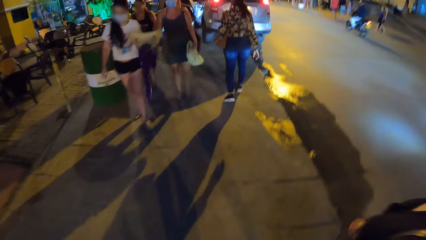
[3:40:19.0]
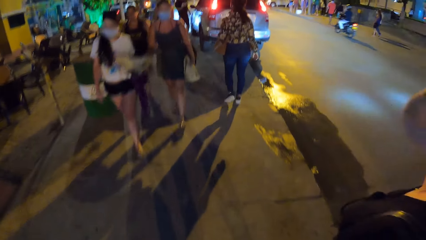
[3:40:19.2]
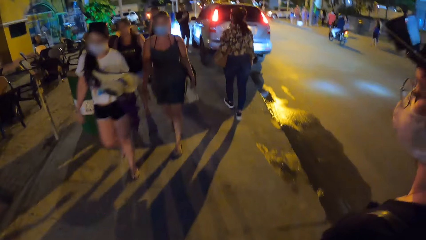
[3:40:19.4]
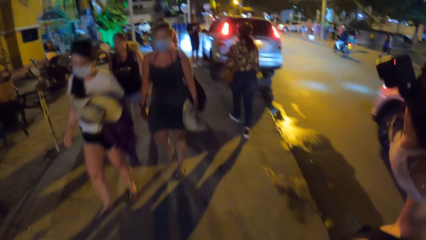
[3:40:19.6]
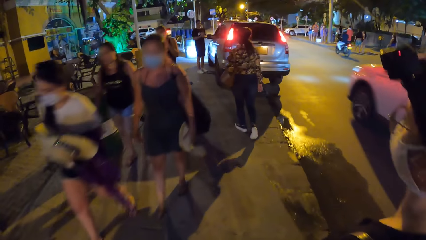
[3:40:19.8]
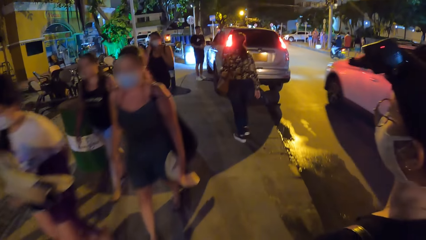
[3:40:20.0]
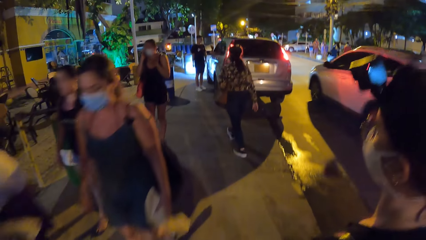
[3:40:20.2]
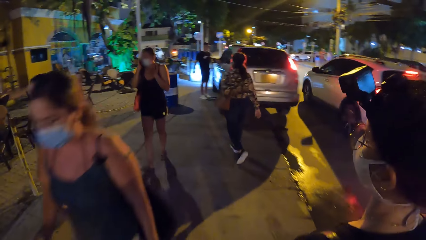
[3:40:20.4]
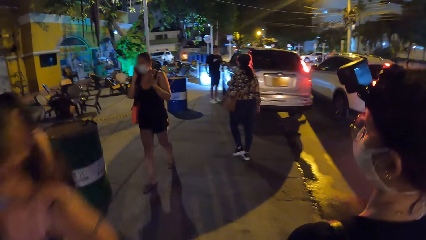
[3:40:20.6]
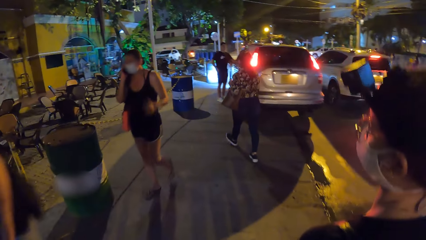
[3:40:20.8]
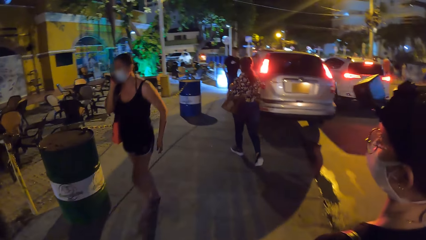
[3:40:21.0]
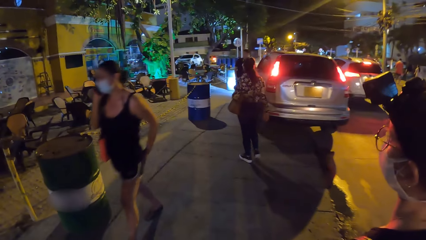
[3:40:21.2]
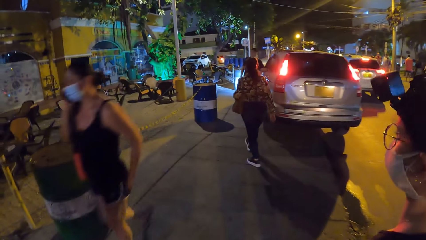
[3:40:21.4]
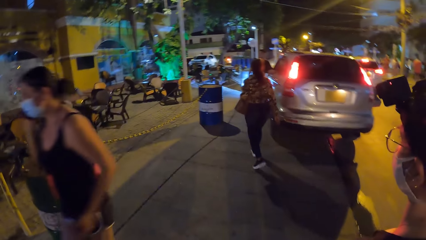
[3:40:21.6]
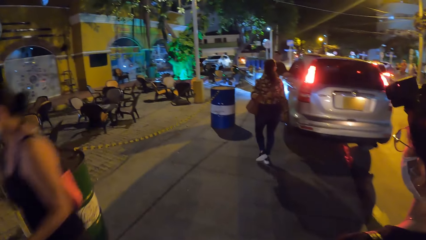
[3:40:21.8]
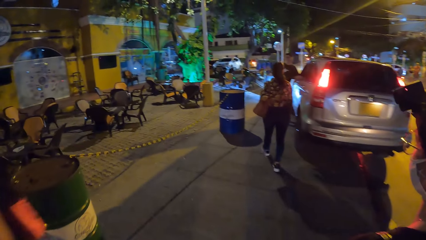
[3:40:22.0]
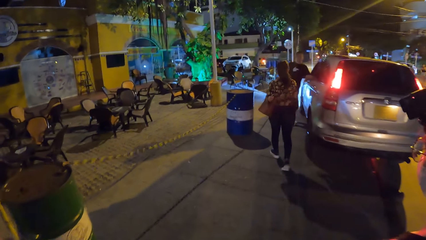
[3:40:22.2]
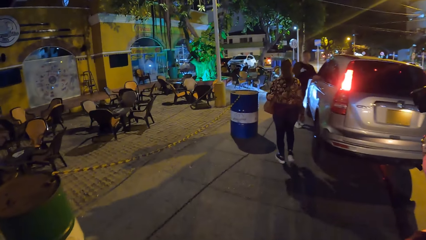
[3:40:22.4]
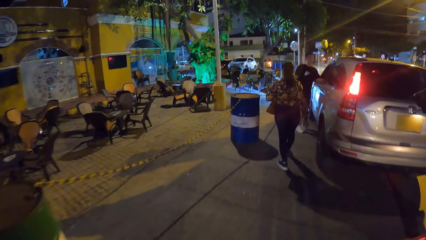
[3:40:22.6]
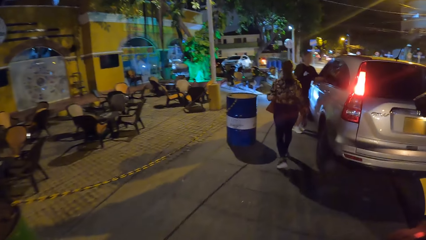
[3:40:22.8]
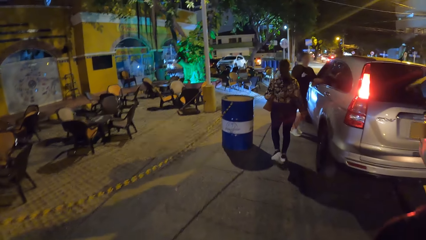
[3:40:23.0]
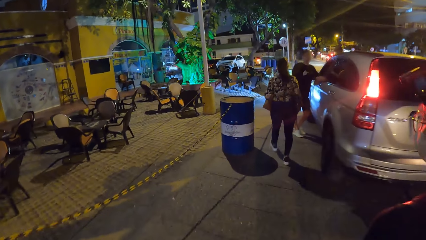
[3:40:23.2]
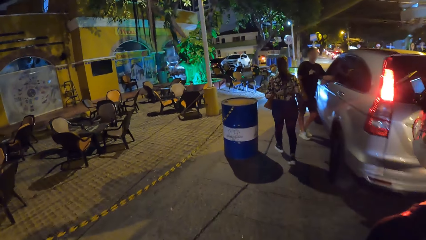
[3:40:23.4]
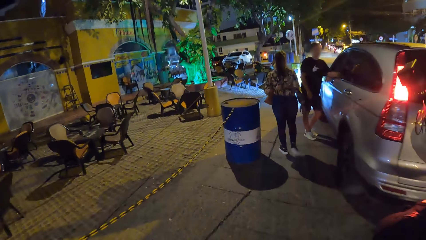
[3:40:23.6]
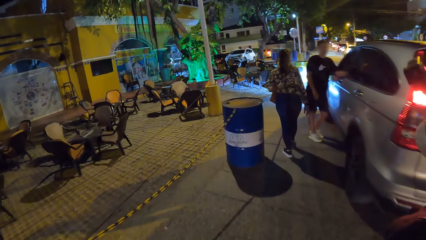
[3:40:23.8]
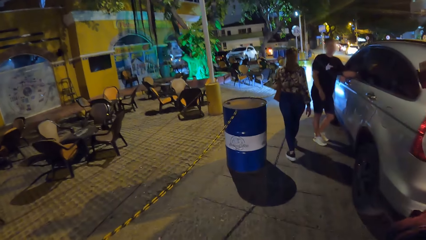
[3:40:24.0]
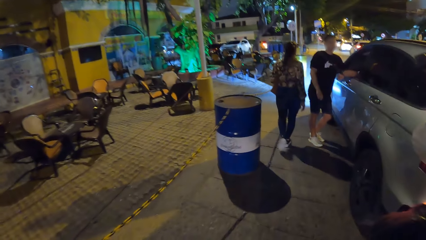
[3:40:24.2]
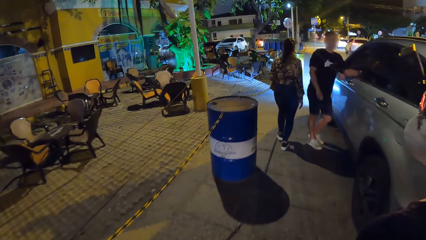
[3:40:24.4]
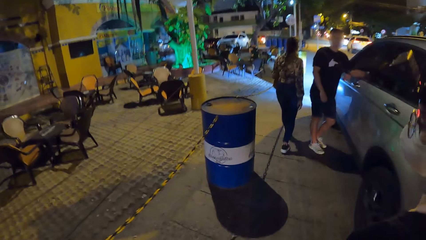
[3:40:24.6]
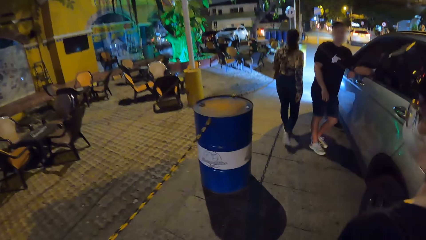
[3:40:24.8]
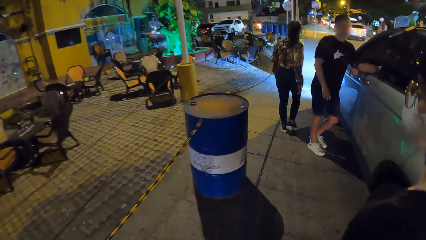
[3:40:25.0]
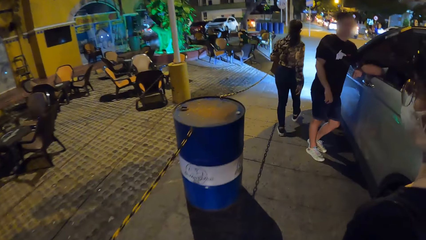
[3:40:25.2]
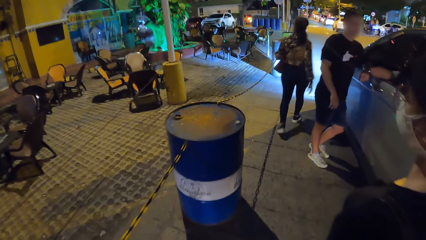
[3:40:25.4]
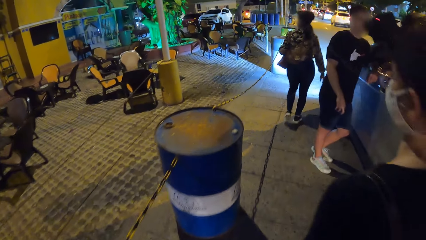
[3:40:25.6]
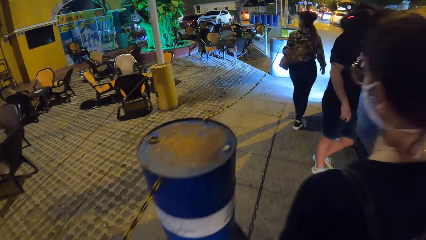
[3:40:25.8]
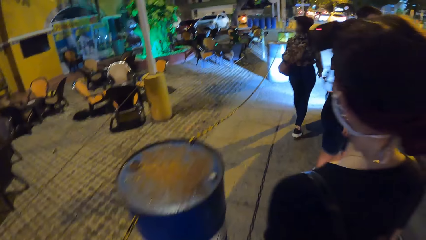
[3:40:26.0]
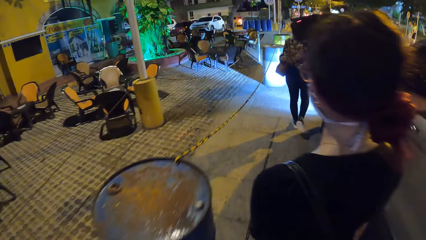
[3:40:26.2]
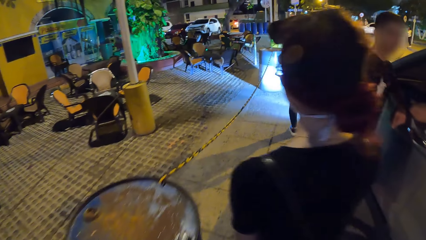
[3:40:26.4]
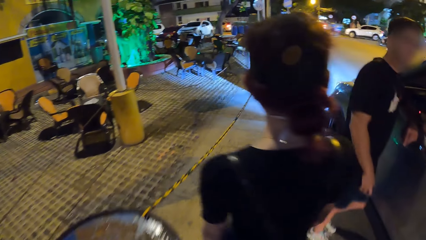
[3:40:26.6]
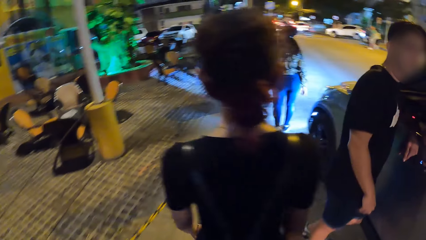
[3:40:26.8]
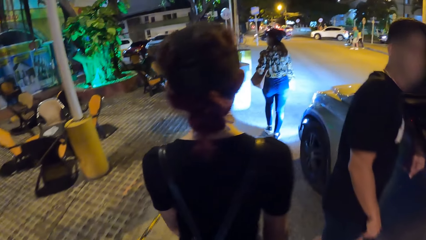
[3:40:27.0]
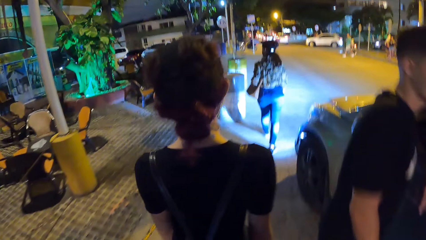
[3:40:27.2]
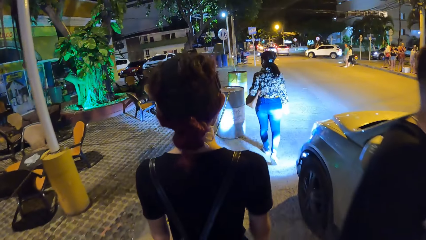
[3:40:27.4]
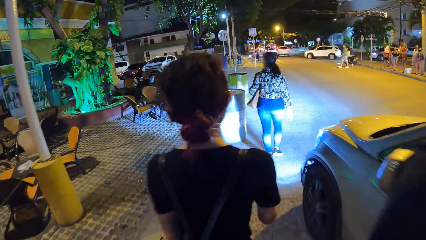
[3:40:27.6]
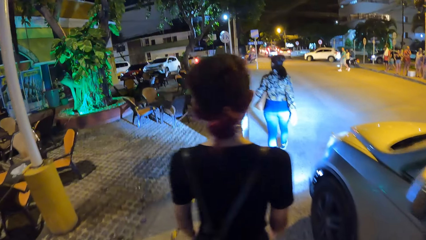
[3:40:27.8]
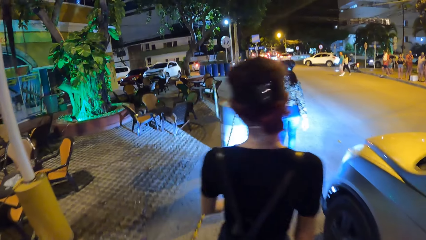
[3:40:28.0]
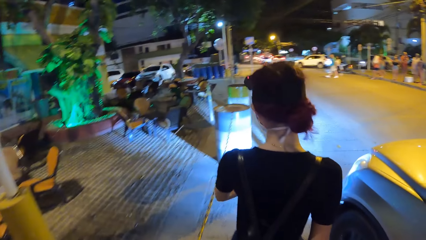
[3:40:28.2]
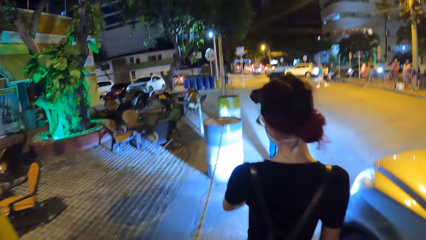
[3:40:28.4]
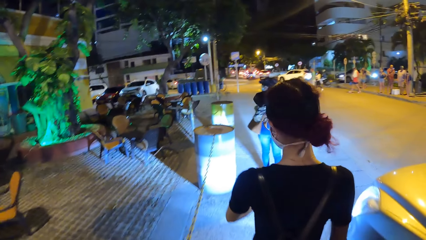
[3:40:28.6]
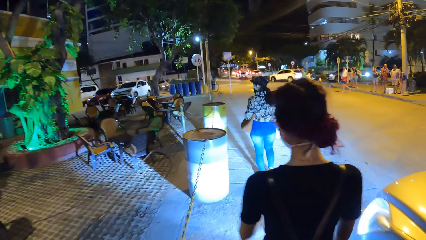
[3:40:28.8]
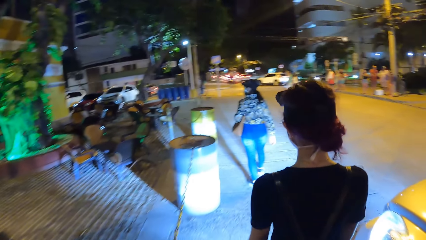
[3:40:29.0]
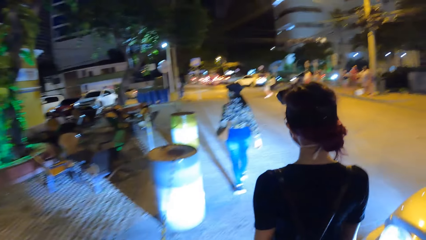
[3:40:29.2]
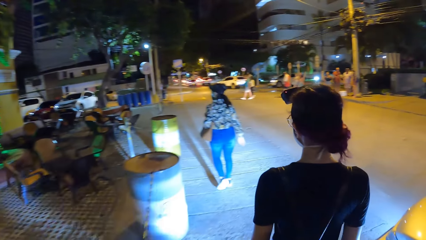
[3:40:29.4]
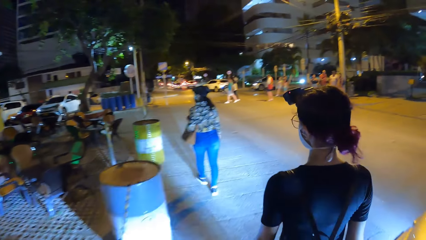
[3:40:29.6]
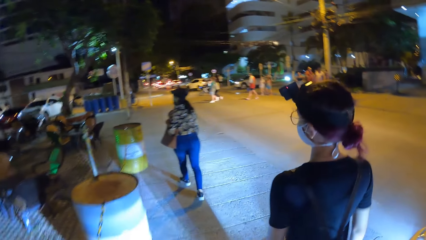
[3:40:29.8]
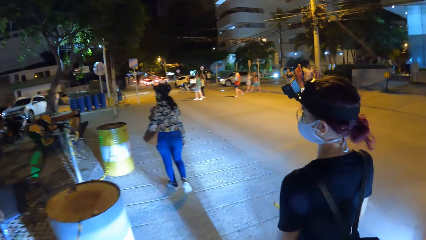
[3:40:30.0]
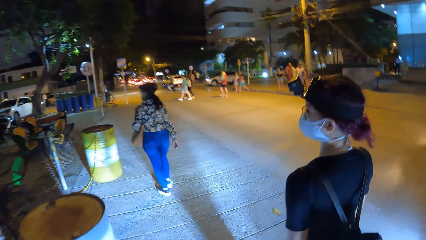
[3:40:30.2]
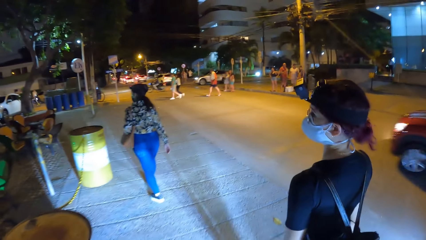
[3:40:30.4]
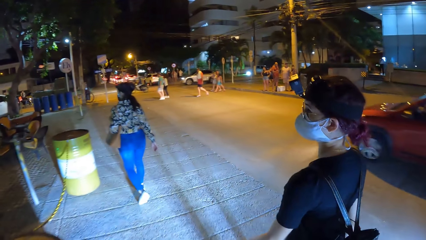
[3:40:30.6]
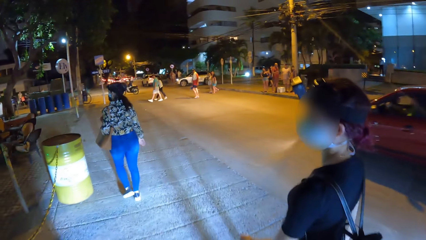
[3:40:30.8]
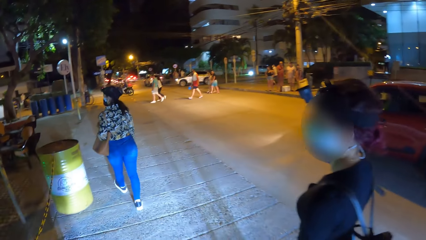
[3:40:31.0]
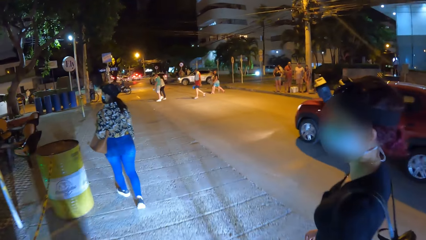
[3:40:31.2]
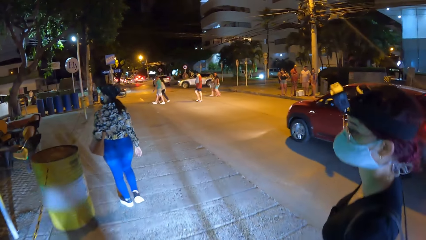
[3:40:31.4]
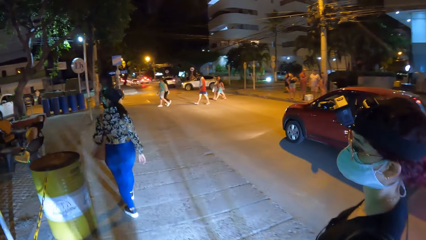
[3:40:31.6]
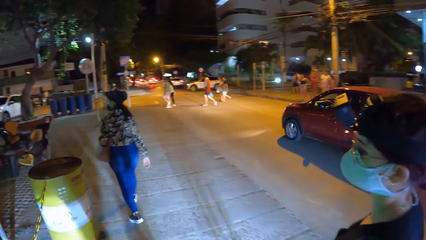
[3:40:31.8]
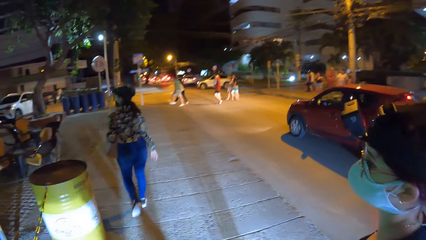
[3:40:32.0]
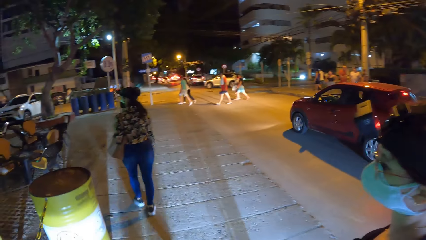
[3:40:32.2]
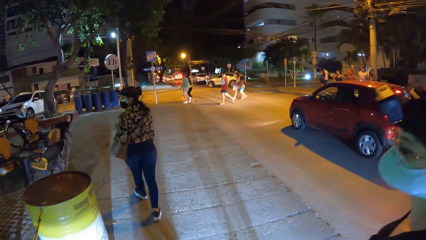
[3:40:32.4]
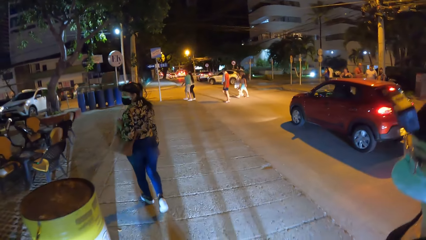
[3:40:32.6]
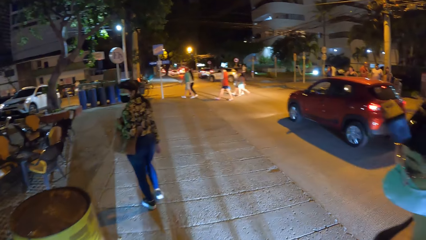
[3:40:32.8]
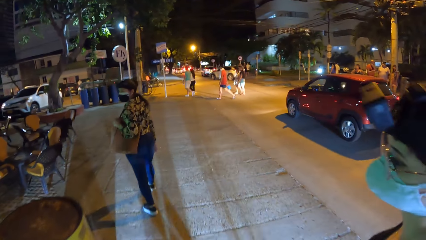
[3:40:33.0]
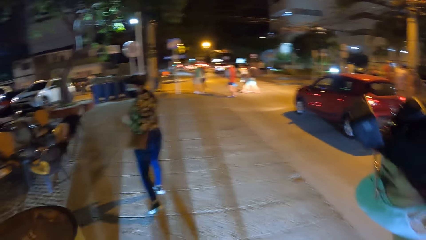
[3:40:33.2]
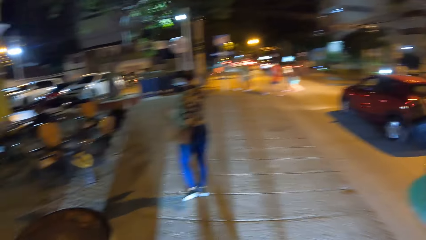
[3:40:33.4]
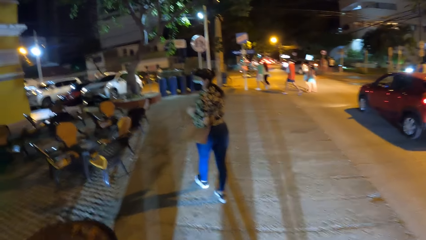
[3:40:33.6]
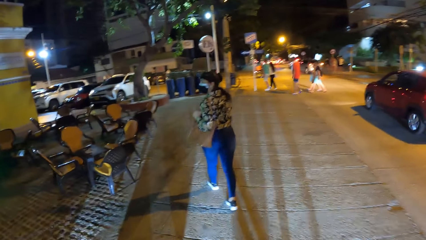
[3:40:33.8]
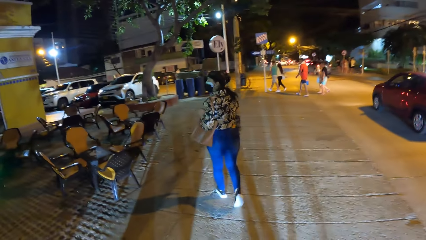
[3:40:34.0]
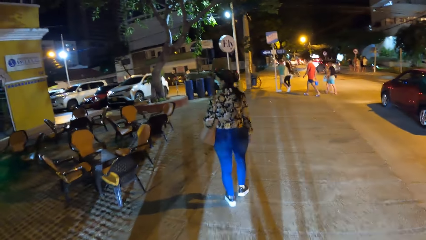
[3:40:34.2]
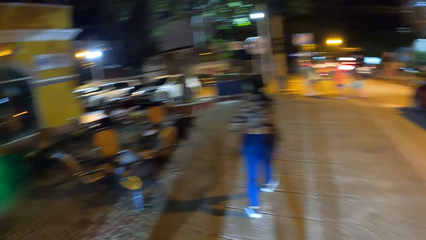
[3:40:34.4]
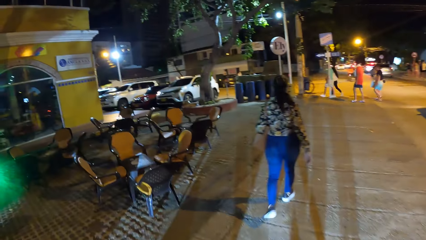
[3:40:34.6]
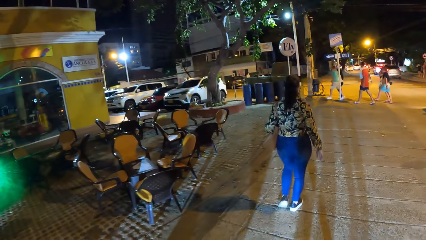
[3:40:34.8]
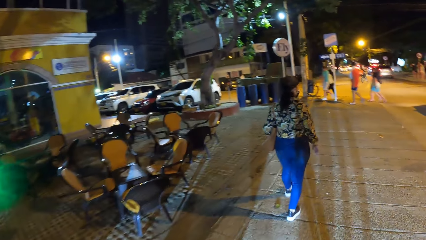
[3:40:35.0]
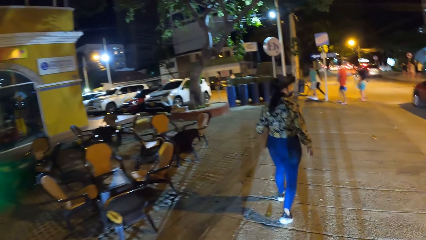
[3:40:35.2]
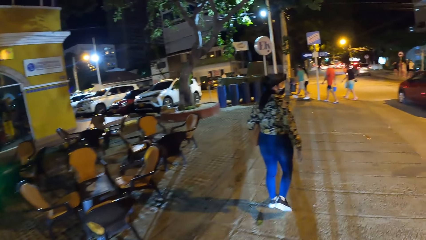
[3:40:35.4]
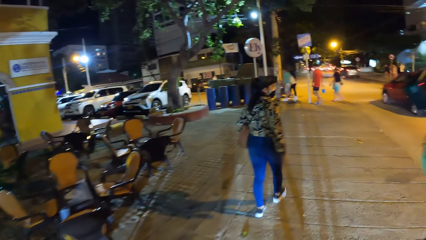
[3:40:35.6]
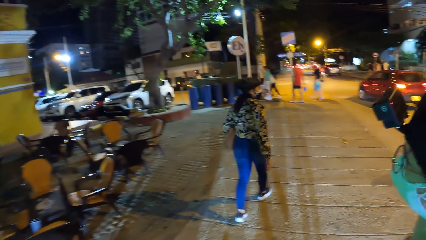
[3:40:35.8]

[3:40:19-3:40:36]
A woman looks around.
